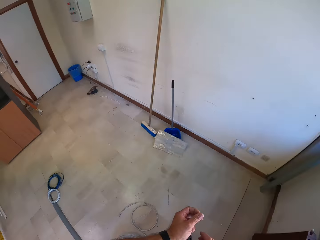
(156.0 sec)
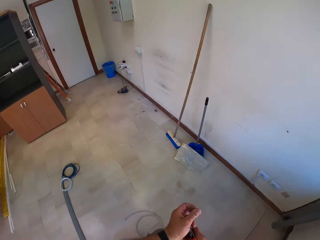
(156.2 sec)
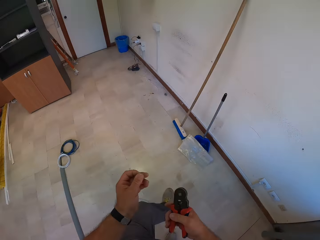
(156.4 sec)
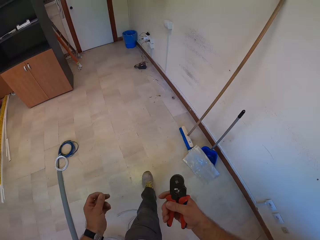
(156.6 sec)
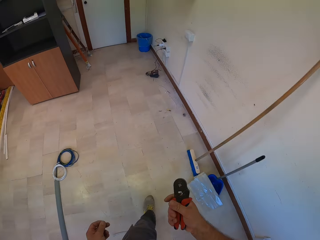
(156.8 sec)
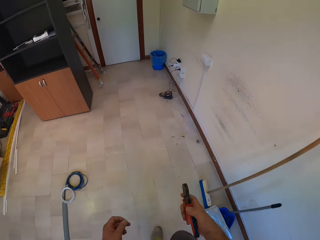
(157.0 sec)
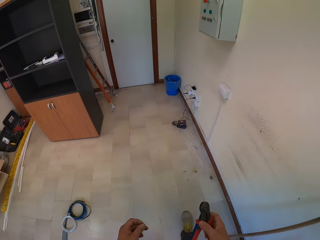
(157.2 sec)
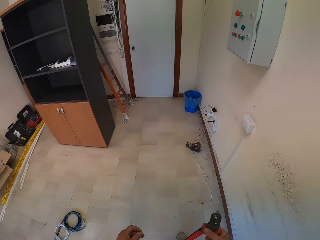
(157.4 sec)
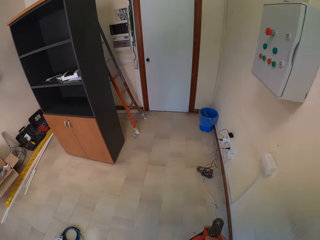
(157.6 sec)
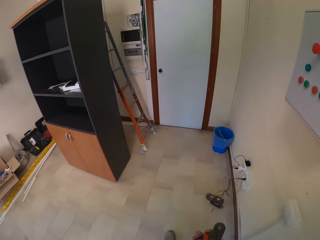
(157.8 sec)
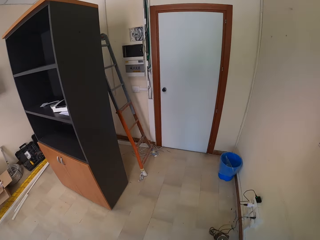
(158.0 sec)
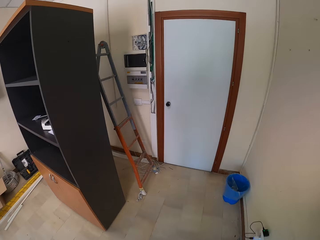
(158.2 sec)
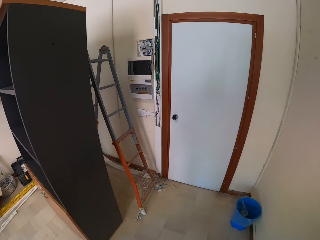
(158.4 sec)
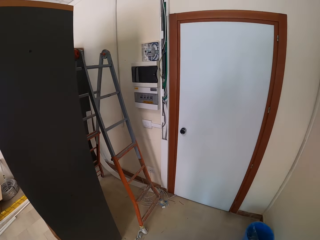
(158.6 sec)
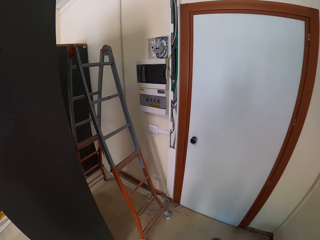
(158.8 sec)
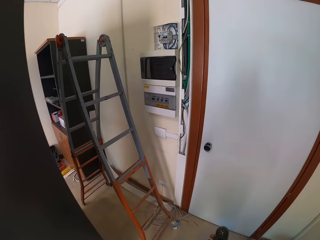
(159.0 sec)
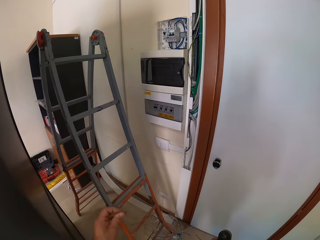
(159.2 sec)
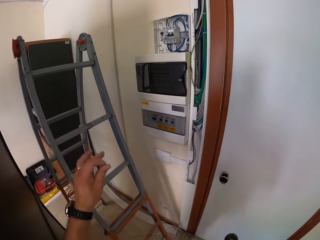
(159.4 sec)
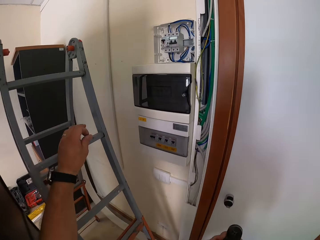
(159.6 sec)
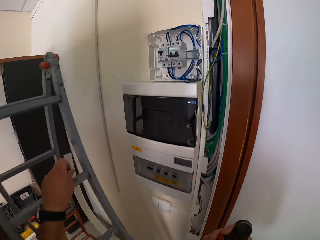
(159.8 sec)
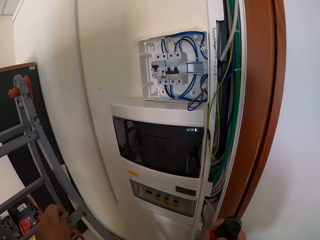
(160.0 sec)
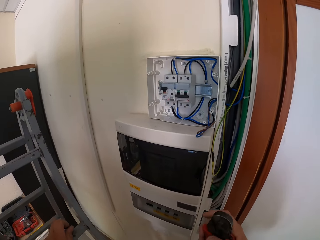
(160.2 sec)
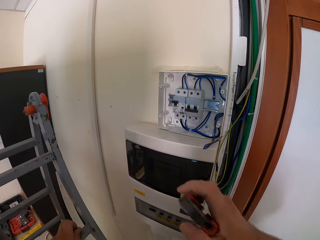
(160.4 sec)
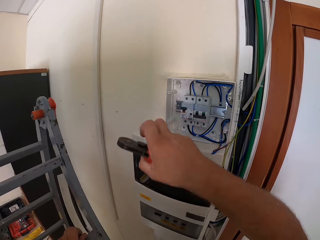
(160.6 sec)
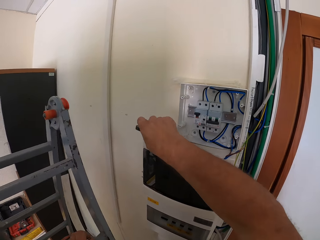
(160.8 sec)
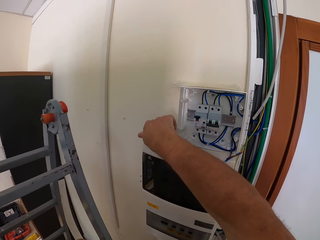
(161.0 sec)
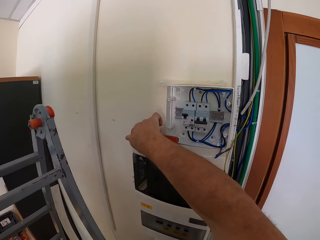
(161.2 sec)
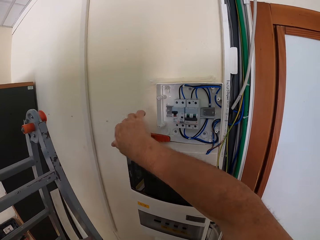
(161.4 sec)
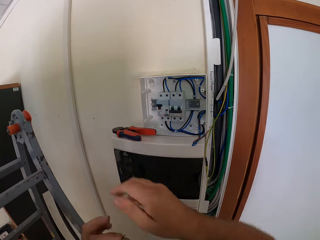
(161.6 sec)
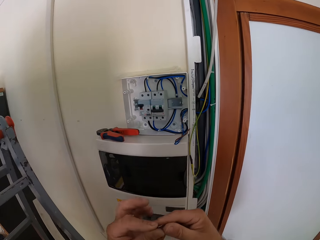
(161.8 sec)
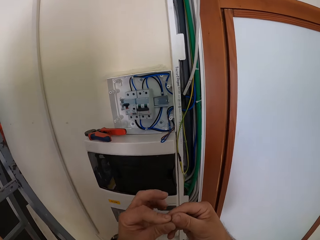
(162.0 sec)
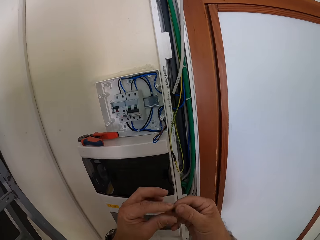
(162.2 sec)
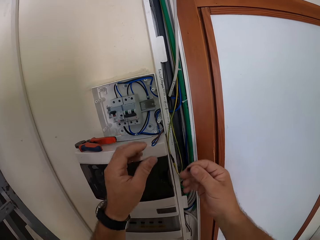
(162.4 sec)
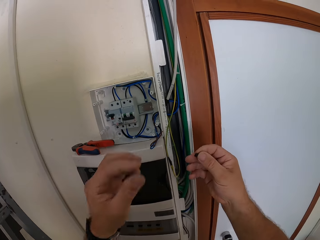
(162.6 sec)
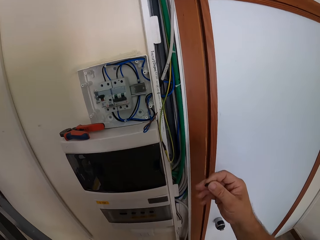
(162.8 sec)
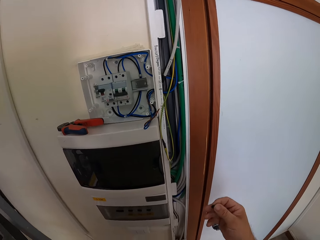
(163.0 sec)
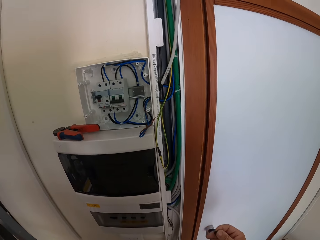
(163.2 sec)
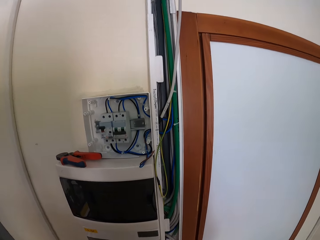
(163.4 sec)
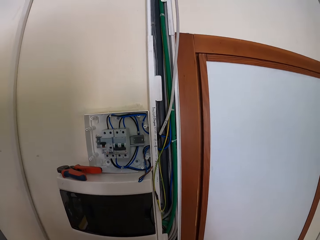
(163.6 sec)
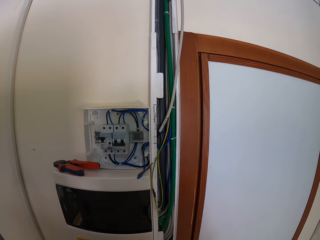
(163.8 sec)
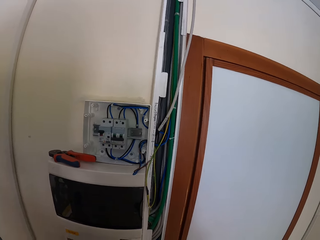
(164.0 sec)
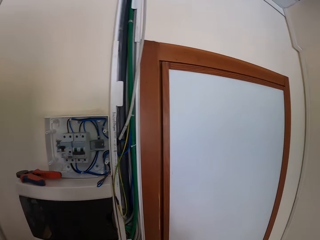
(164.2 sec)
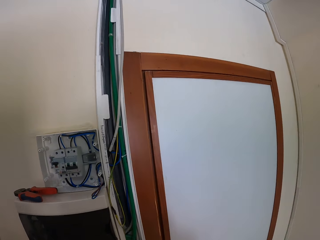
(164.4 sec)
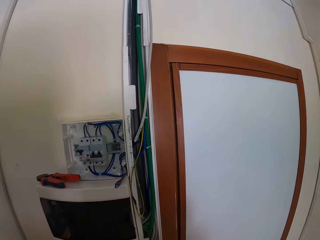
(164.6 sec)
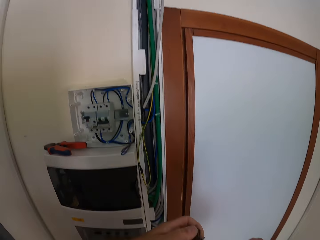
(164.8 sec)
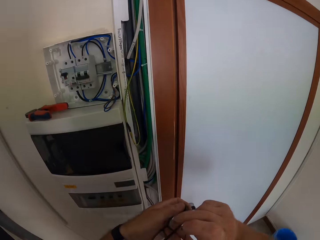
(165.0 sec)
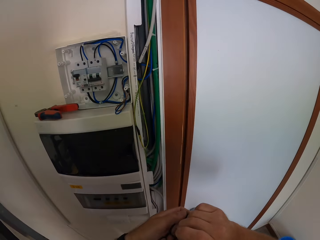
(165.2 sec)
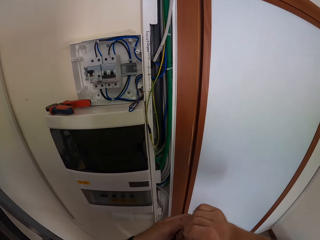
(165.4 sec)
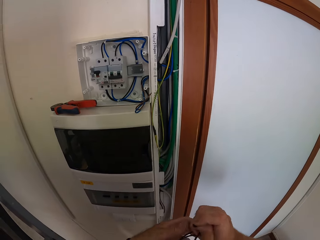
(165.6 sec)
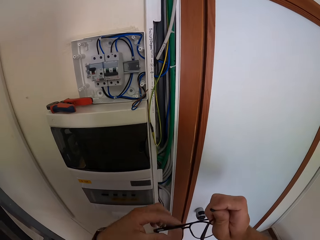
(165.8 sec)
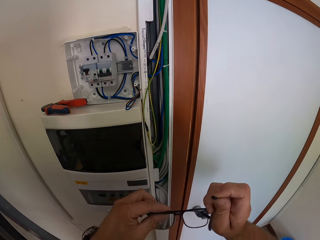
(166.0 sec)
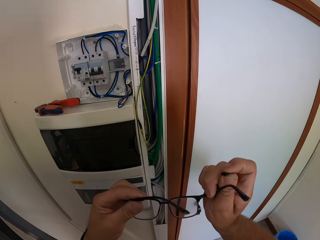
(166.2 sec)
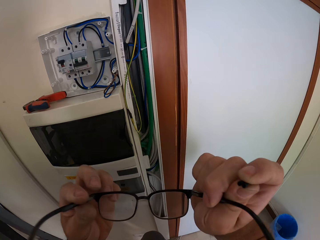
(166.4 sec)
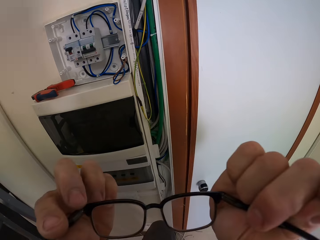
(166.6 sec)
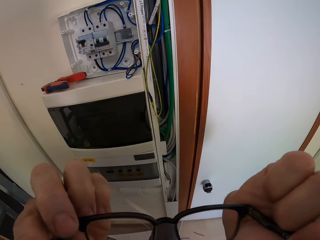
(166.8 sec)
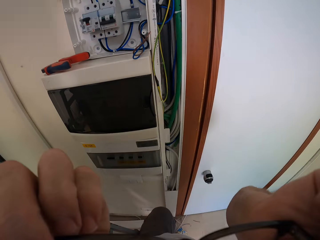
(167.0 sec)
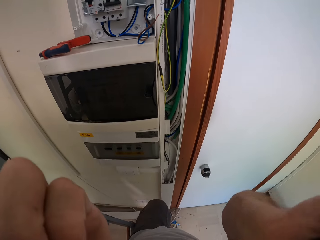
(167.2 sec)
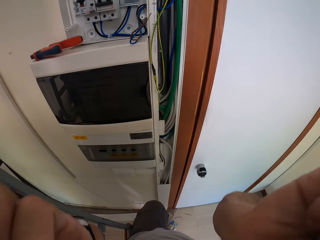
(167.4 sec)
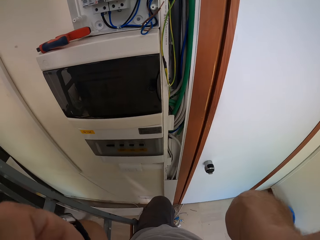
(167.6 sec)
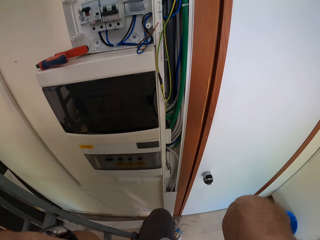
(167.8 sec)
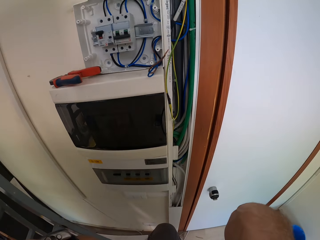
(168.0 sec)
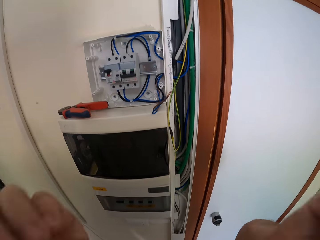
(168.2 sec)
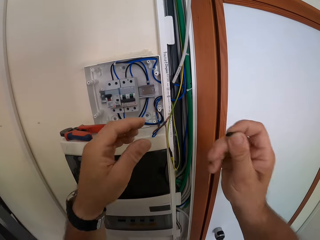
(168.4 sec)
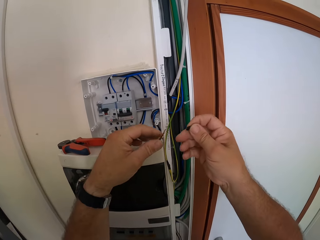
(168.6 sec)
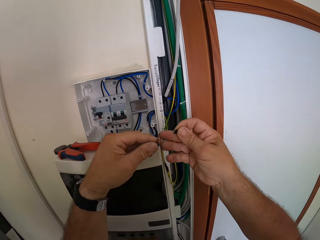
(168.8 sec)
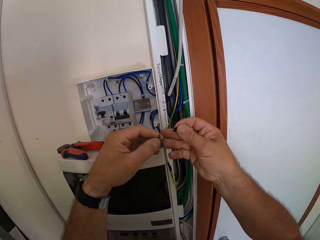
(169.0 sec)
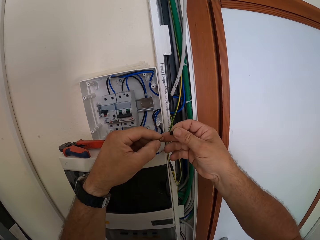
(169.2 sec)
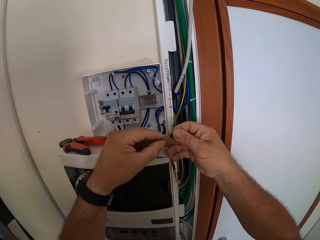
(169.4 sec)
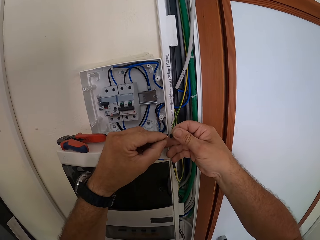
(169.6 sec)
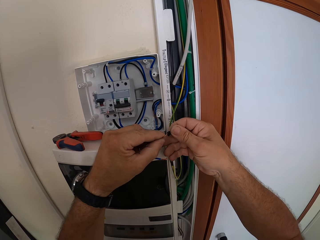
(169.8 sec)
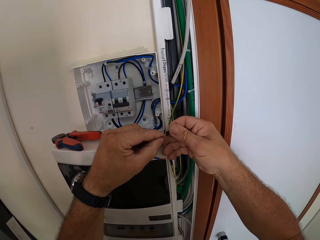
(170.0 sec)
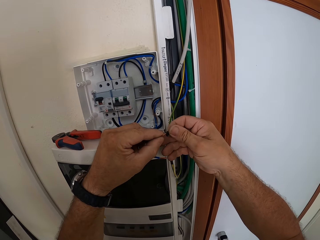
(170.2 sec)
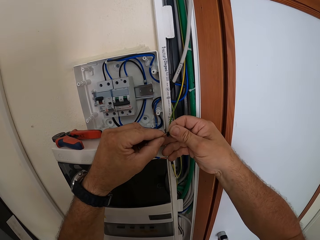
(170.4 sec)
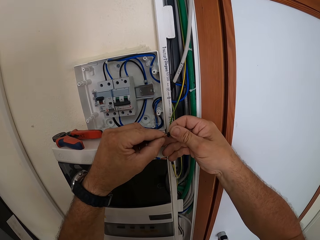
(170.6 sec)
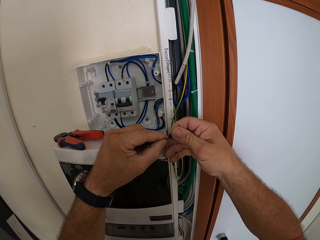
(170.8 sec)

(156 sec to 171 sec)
The camera wearer moves towards the ladder. He climbs on the ladder. He touches the ladder with his left hand. He puts the clipping tool on the upright air conditioner. He holds a cord terminal. He holds glasses with his hand. He wears the glasses. He inserts a wire into the cord terminal.

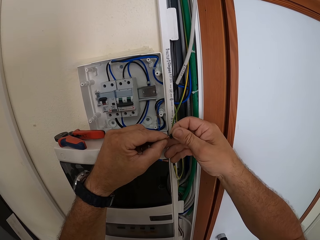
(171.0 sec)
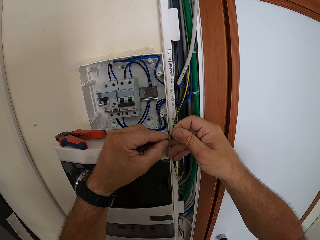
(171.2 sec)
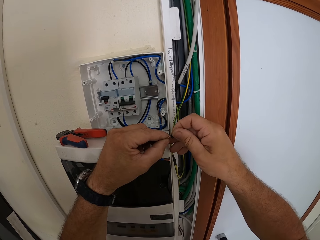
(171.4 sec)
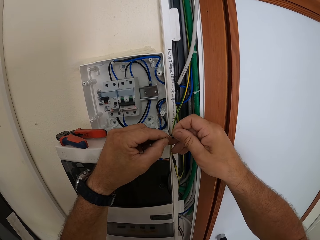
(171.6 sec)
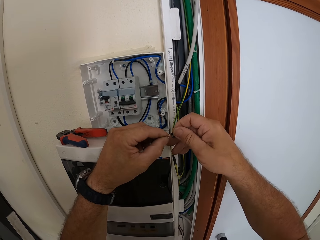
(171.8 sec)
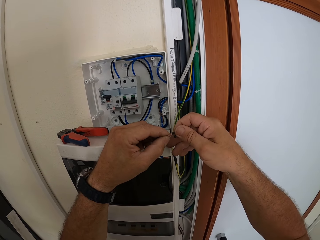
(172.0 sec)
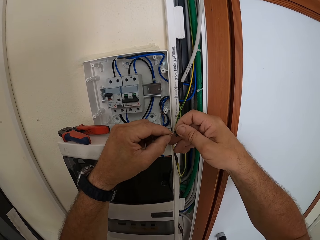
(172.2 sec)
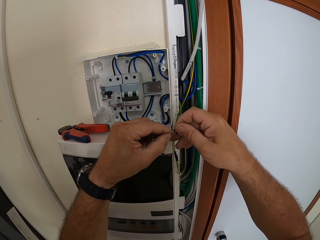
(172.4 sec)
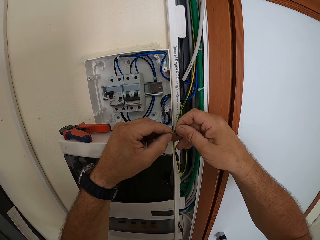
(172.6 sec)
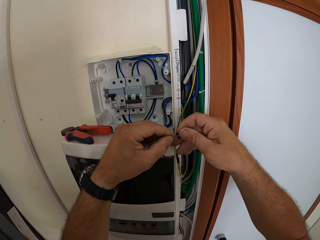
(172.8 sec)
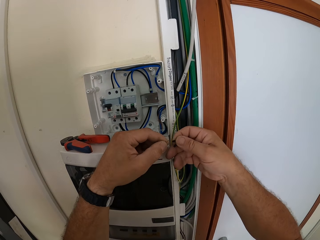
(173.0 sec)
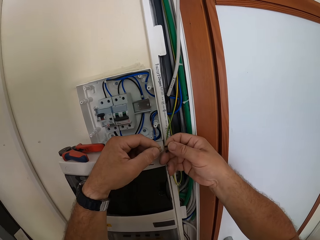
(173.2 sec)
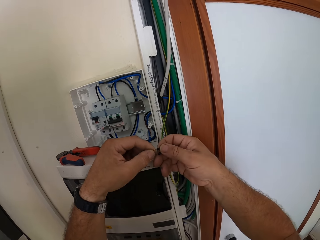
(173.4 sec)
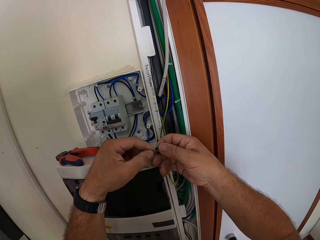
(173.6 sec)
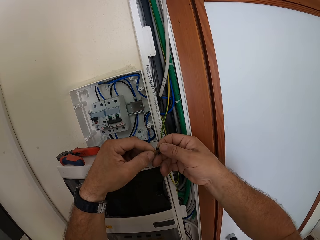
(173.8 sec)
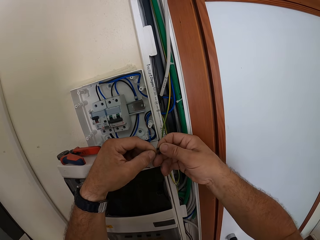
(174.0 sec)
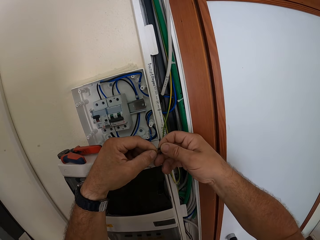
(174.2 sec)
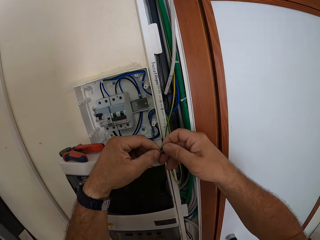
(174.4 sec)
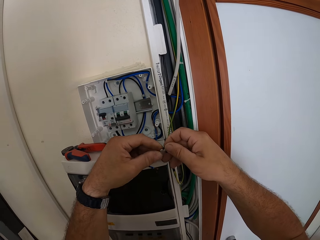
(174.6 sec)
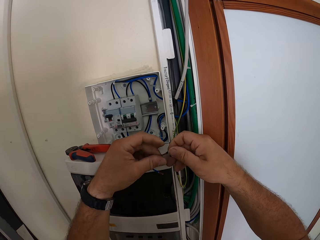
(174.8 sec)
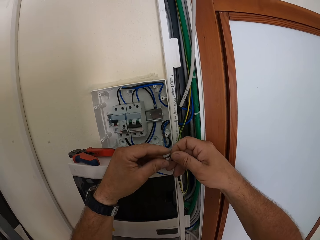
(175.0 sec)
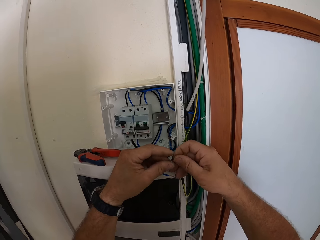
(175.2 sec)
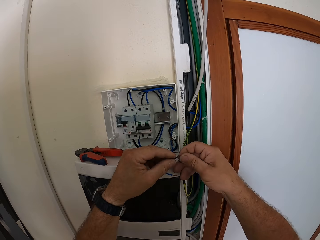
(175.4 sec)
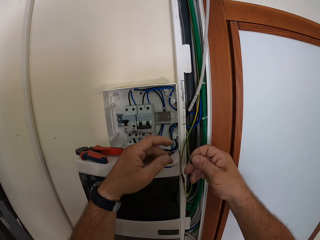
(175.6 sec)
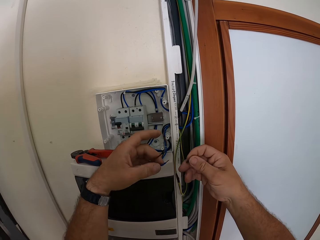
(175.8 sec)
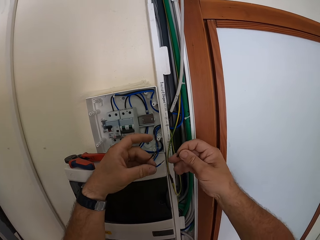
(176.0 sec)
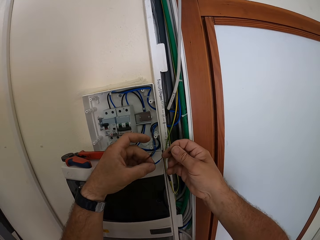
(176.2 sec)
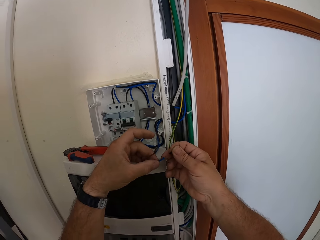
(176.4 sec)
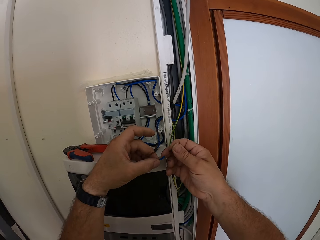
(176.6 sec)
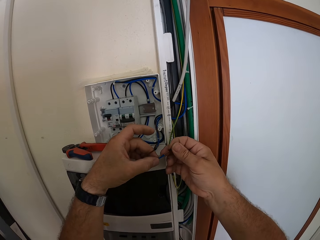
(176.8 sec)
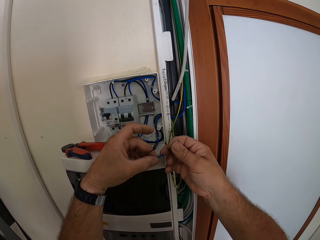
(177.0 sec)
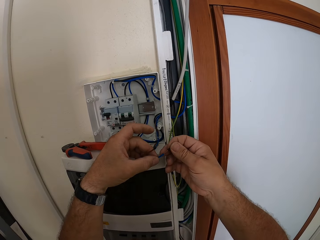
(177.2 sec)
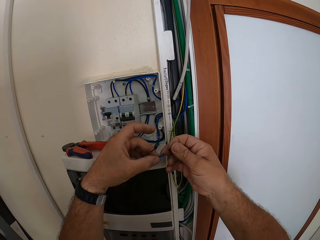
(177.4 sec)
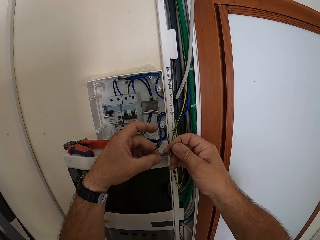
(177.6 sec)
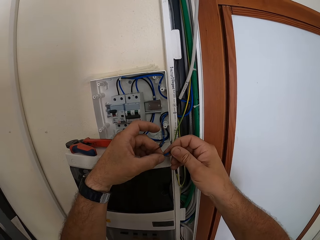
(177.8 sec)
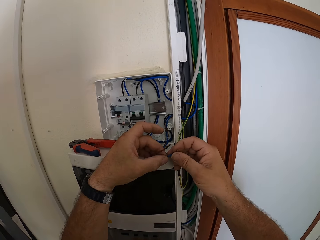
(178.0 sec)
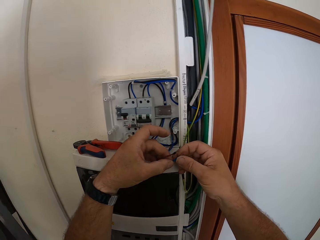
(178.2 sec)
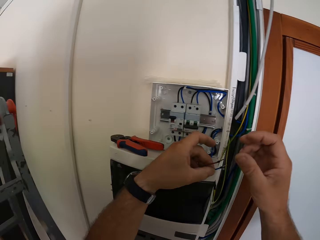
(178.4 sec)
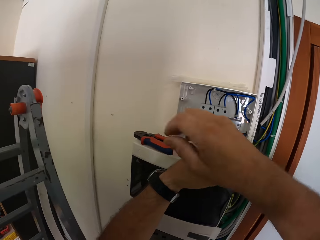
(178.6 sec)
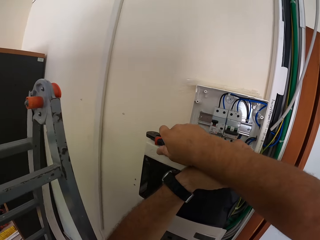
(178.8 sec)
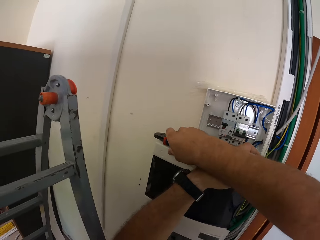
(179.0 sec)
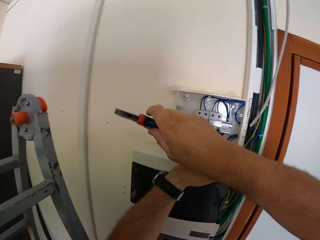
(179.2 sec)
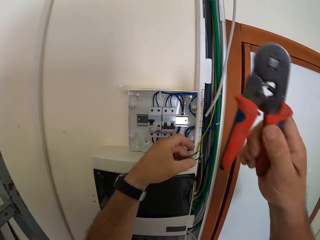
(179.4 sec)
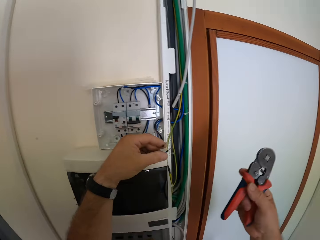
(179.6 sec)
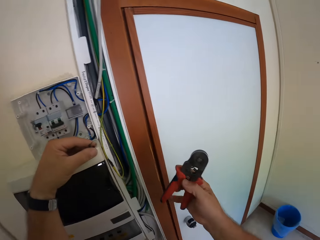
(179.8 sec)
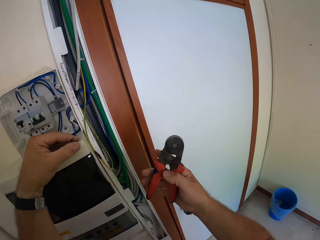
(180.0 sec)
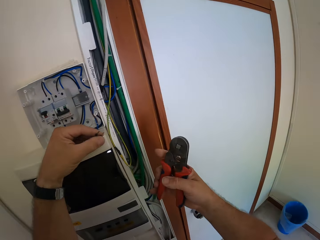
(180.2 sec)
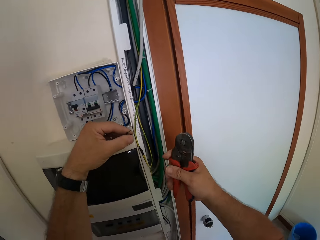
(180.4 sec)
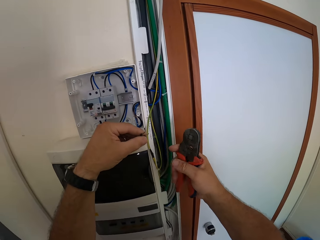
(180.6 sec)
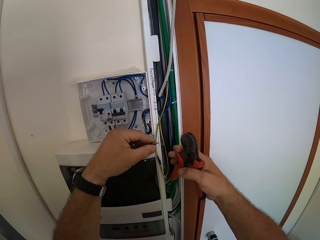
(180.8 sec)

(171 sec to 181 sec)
The camera wearer picks up the clipping tool from the top of the upright air conditioner.
